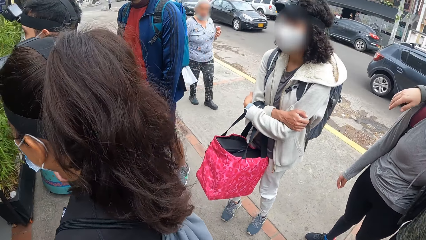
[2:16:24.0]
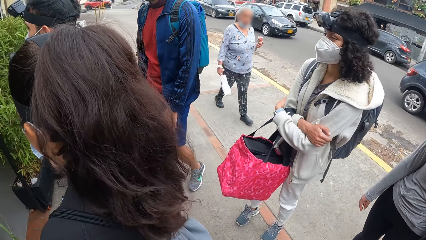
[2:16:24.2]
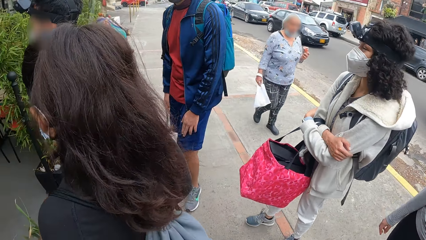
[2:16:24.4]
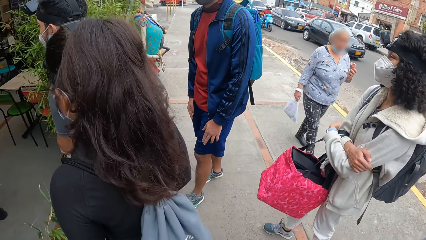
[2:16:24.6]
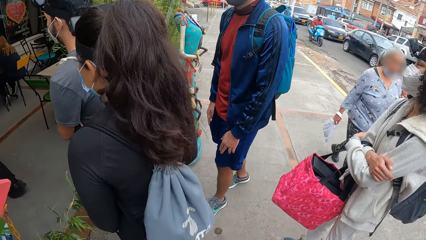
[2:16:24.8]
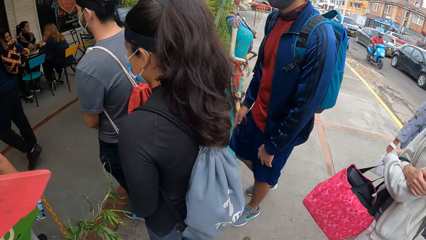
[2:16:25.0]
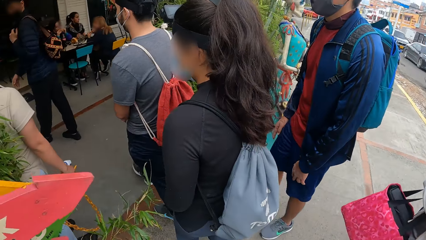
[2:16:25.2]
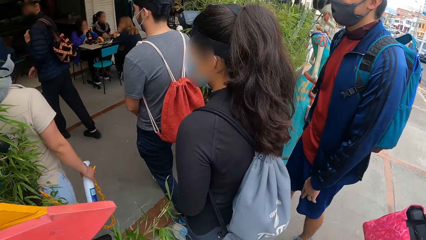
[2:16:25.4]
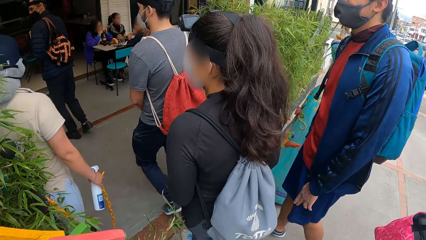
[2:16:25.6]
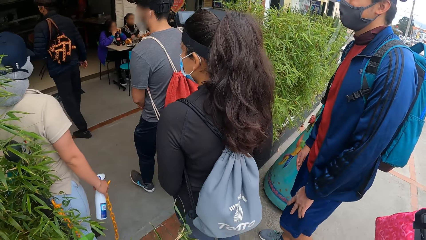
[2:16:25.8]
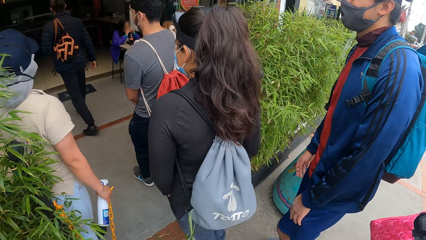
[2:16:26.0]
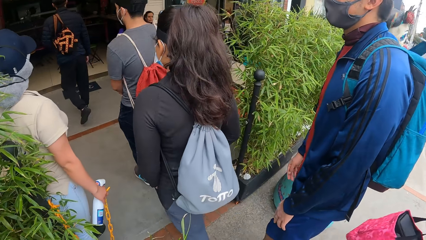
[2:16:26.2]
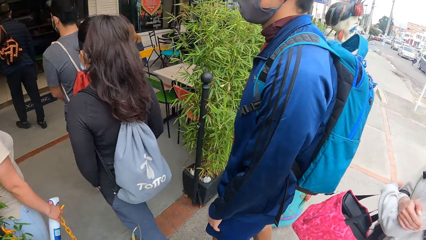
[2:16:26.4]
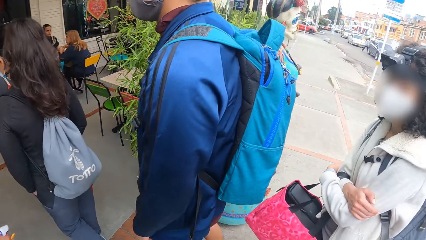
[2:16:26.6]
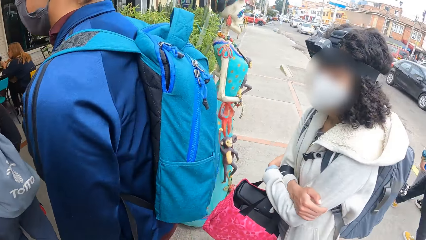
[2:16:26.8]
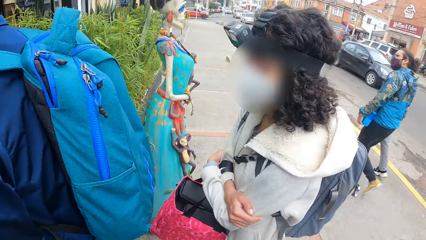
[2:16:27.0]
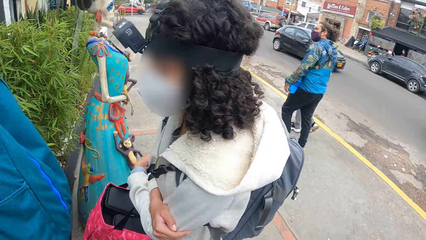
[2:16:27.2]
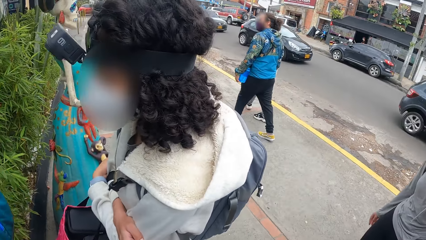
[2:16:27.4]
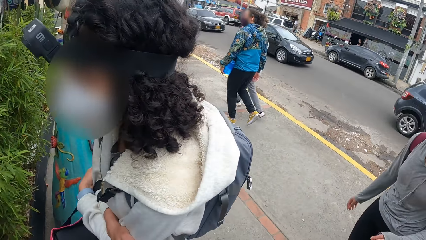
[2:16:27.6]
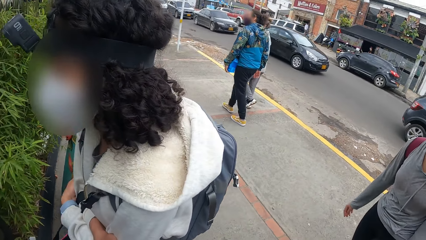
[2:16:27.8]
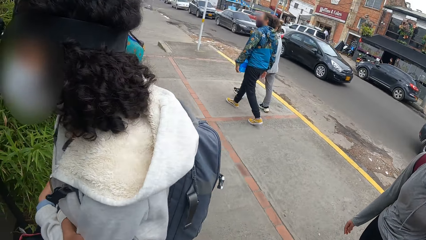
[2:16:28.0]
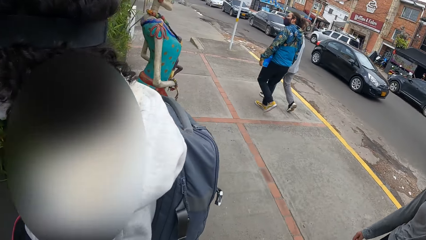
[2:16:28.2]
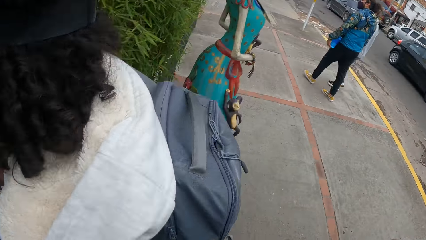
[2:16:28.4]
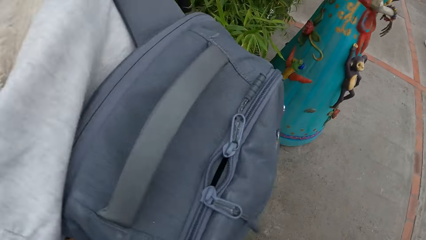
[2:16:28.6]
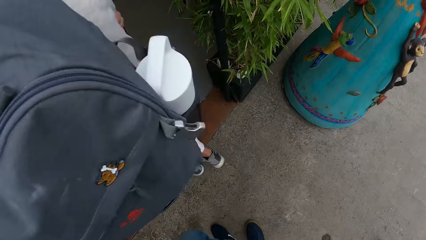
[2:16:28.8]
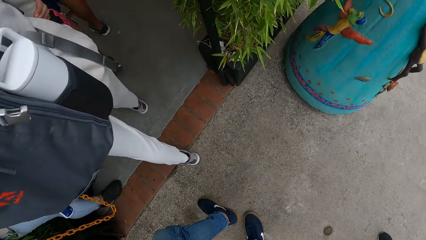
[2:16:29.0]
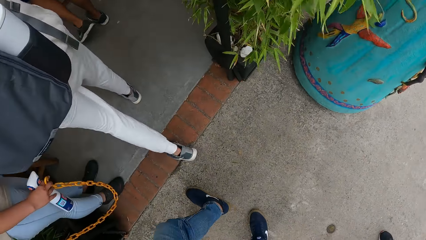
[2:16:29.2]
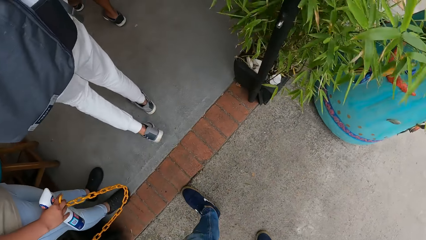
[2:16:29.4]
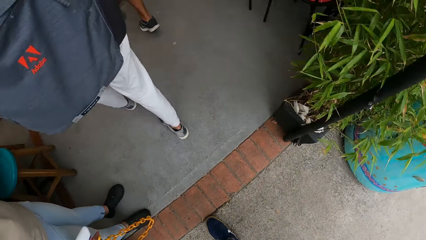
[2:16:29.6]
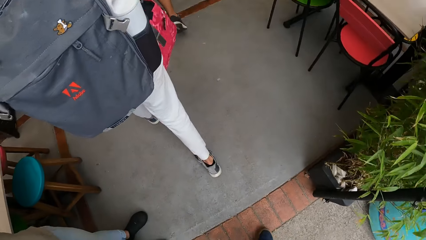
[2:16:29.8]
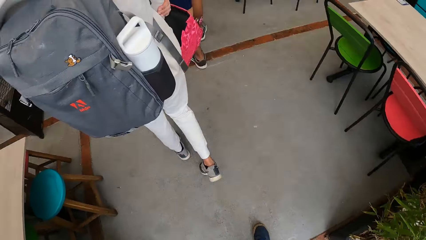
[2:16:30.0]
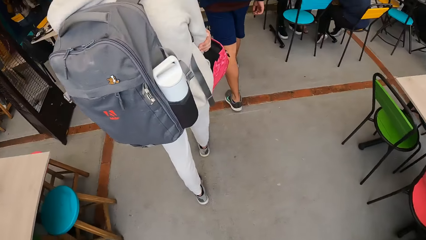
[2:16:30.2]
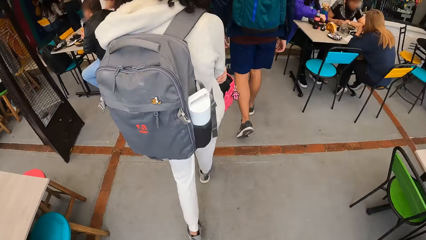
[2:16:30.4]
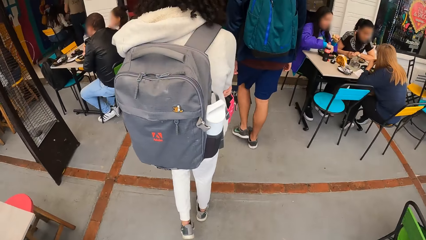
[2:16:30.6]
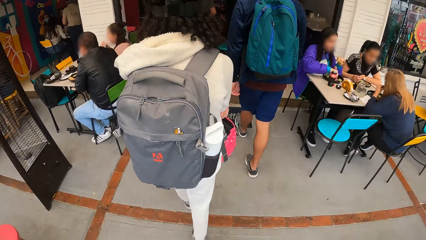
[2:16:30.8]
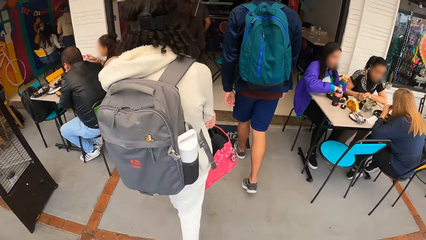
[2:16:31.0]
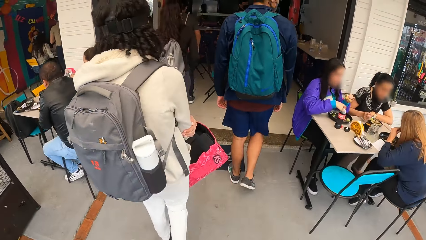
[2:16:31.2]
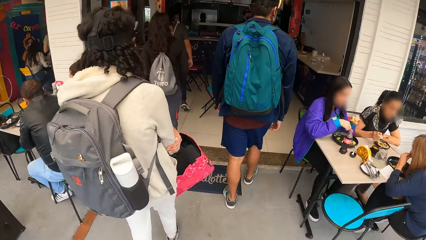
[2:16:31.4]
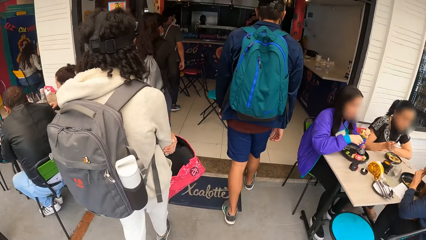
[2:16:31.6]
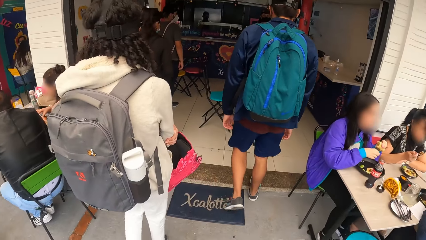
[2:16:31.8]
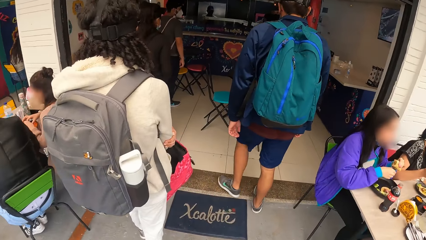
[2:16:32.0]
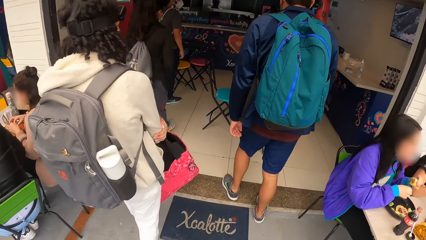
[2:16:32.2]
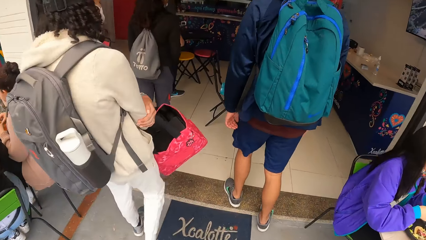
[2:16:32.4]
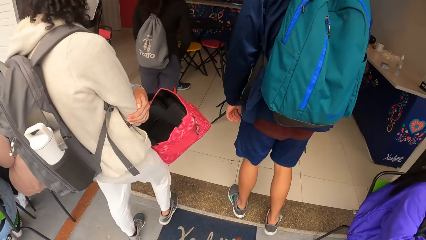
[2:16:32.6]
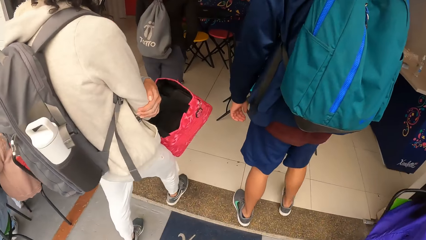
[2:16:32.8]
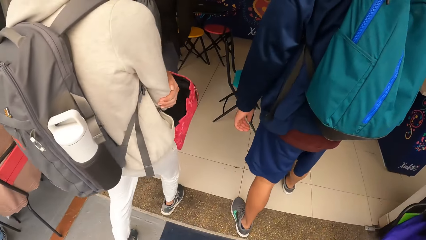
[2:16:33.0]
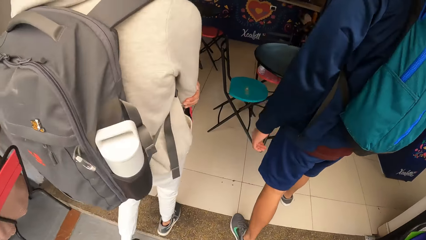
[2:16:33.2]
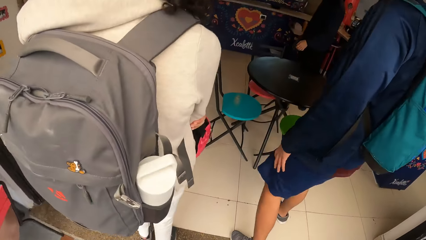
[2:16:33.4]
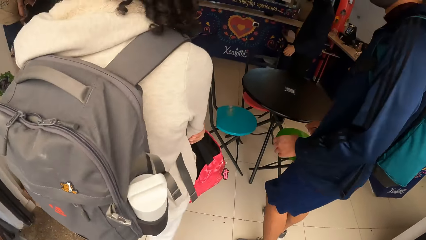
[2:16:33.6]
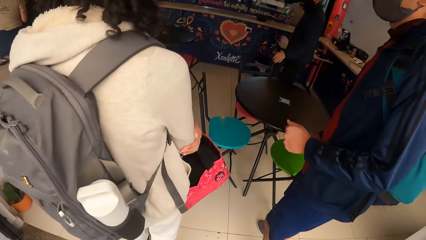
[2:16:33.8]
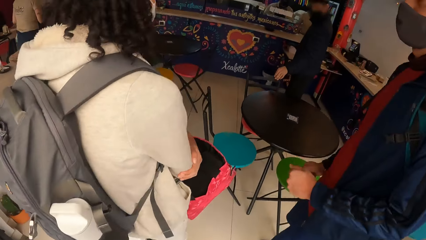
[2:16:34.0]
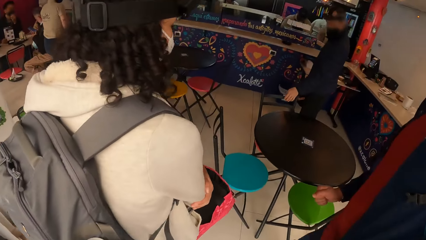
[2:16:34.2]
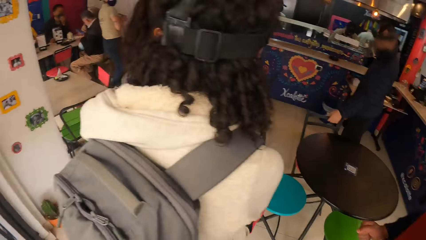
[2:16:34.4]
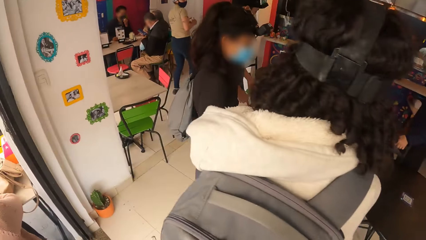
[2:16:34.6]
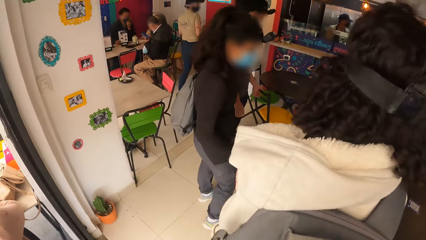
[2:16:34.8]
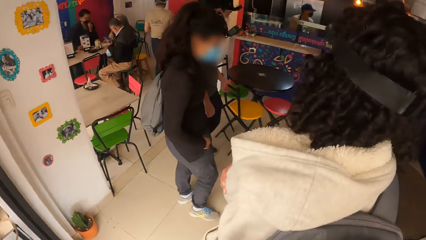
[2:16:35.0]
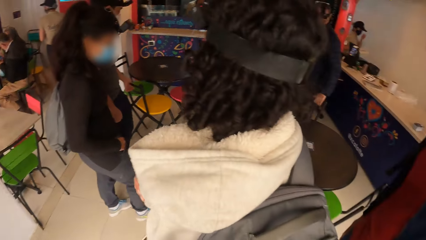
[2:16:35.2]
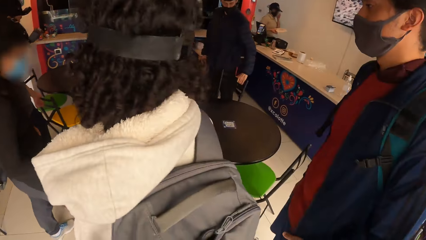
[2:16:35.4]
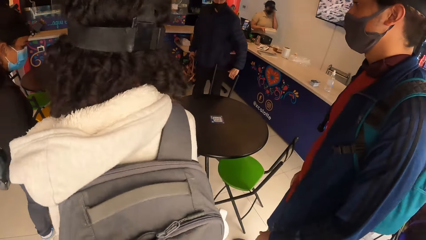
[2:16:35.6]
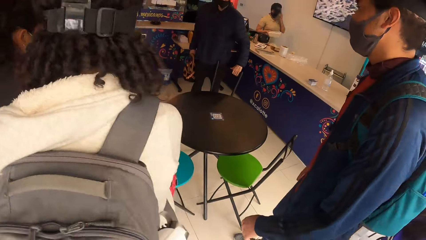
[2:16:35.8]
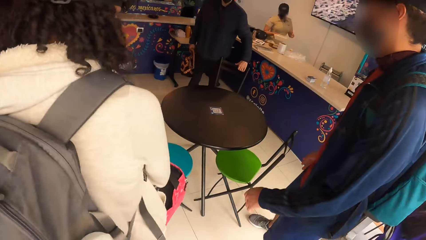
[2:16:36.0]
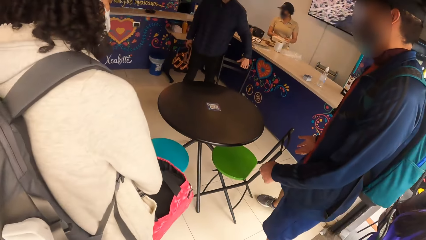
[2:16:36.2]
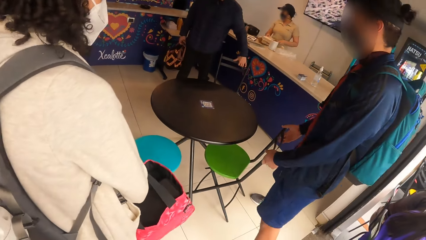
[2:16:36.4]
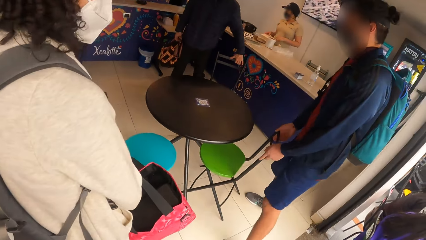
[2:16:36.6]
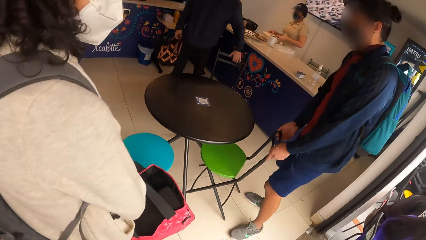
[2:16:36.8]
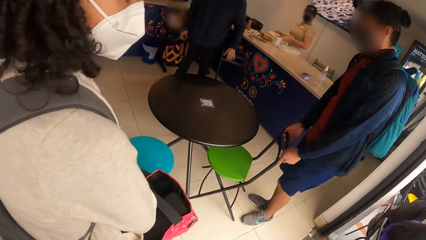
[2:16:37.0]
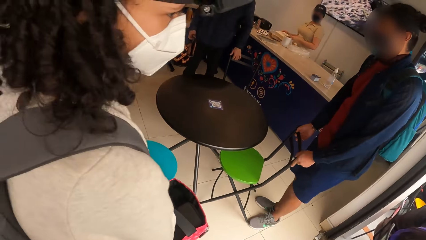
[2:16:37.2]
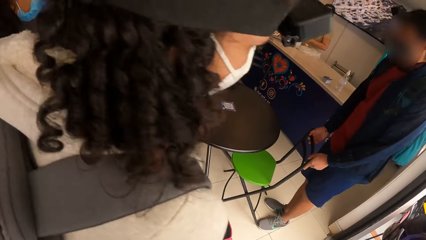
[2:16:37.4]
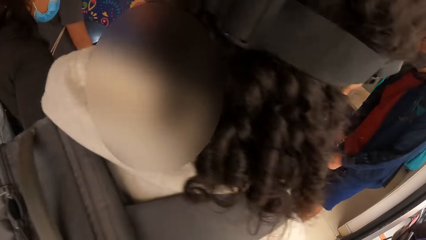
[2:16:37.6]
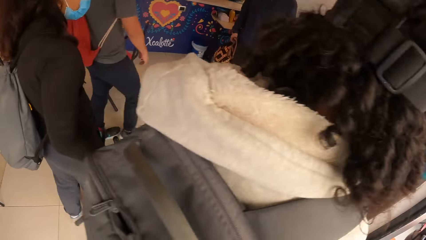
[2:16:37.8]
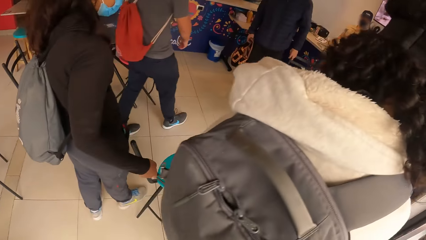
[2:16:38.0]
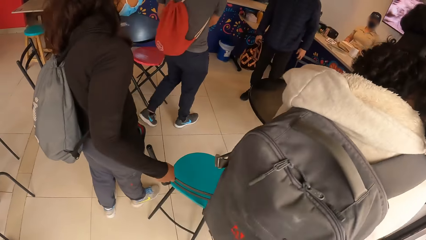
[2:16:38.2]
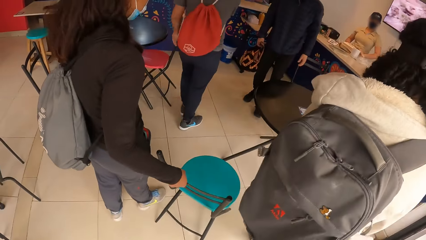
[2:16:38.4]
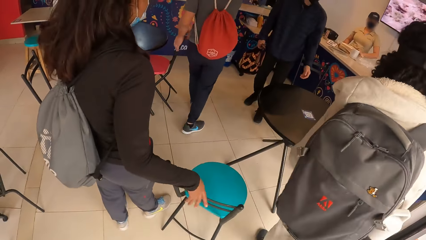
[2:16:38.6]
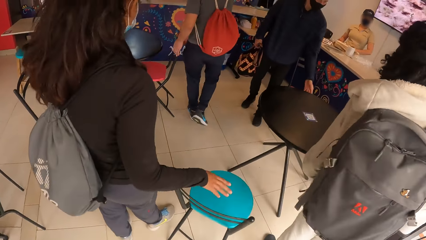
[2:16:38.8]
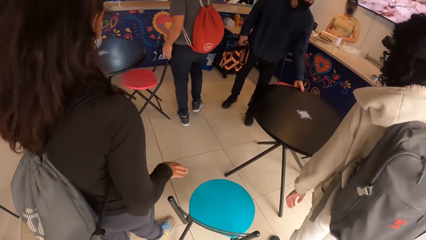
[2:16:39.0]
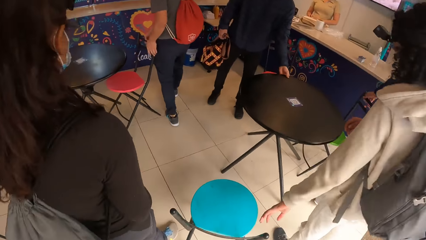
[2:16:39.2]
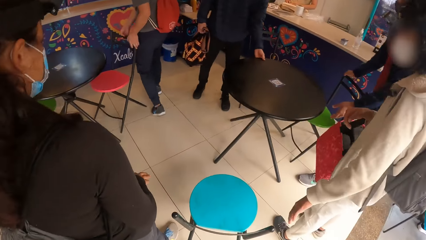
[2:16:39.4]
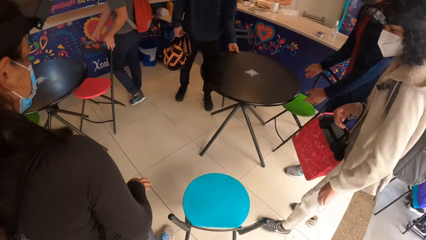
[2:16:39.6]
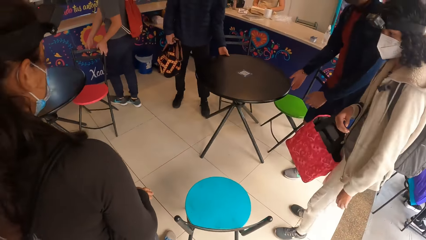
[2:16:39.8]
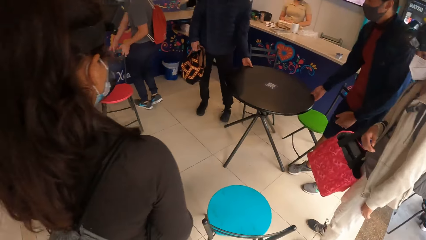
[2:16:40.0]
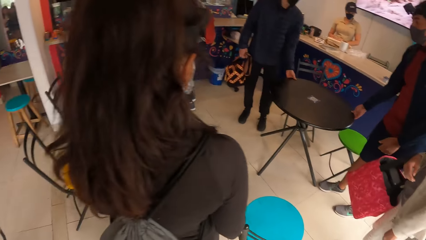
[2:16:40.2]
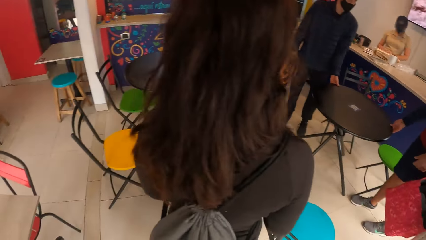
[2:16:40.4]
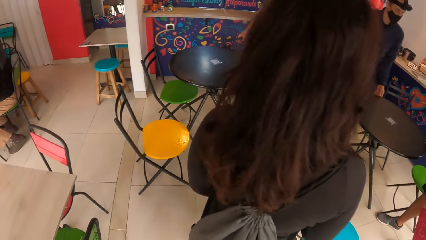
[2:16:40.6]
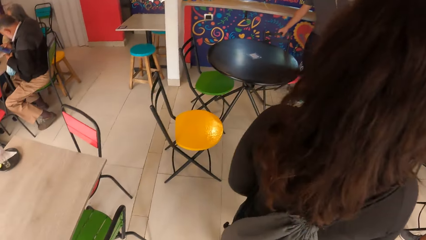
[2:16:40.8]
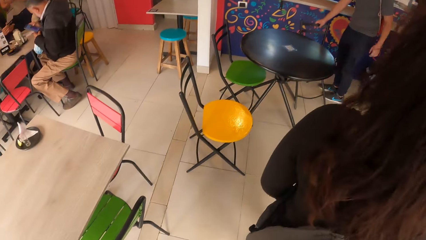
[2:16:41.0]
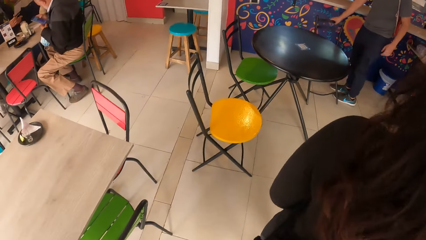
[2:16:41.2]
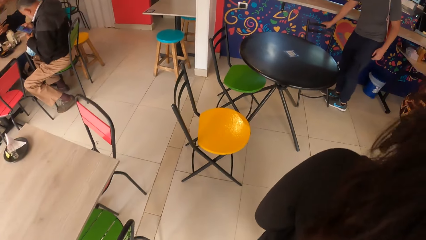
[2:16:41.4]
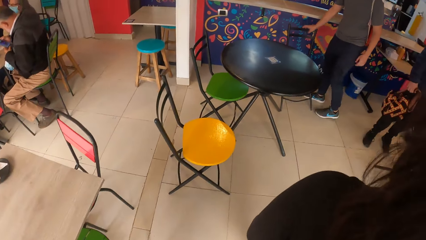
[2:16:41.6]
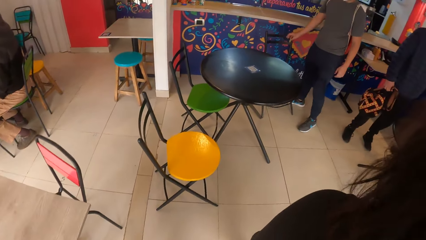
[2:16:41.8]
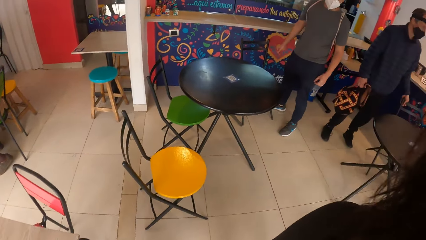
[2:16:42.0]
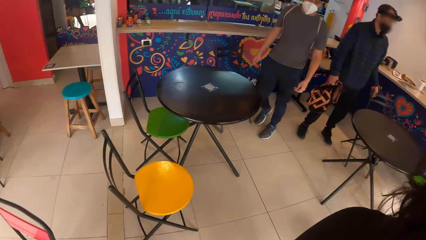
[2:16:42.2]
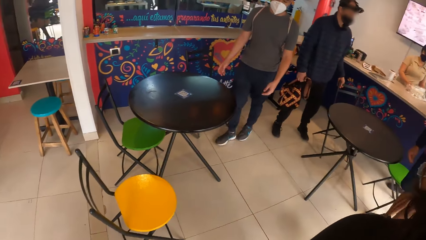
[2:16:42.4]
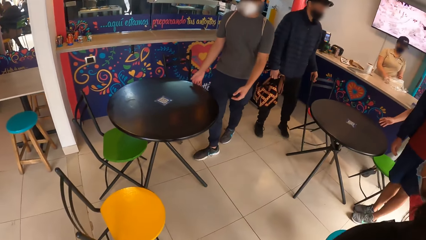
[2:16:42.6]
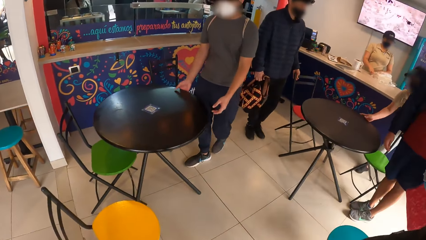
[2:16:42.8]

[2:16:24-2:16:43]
The group of people walk into a restaurant. The camera wearer walks into the restaurant. The group of people arrange tables.
